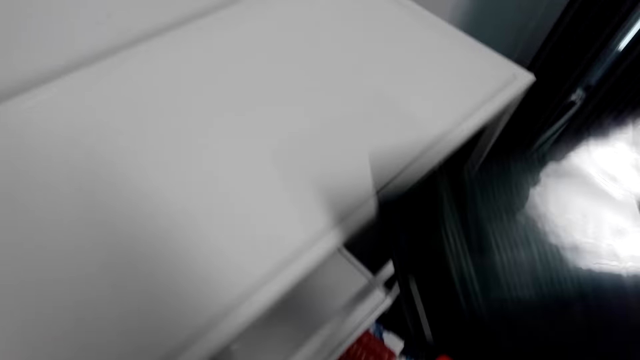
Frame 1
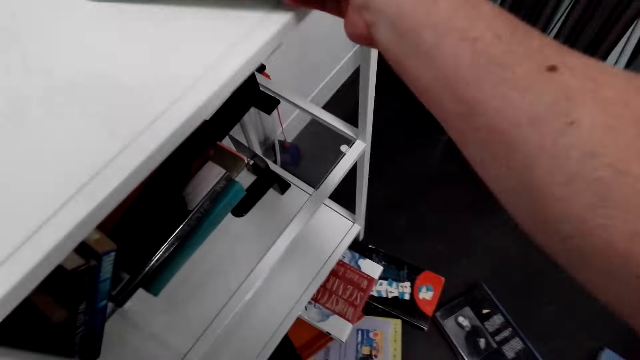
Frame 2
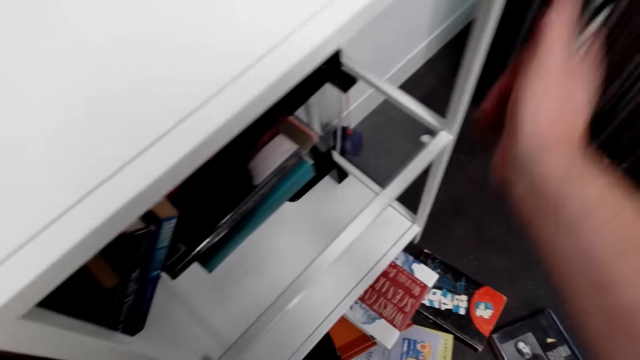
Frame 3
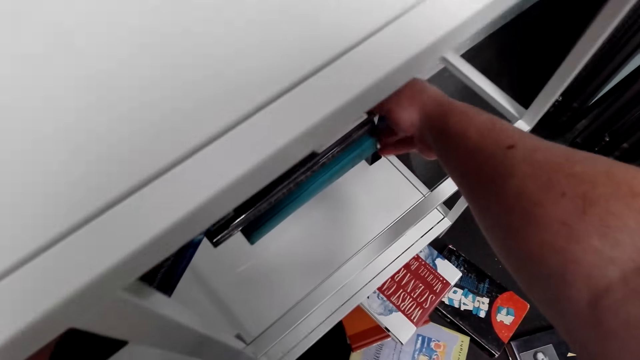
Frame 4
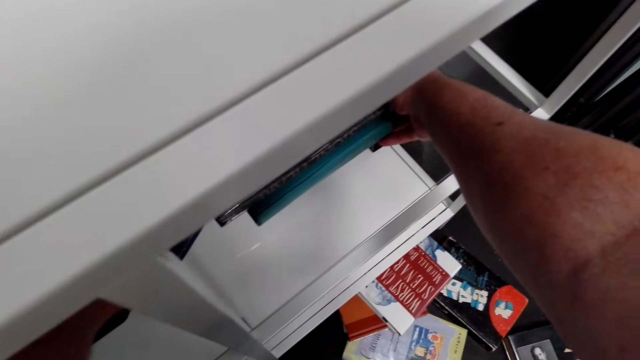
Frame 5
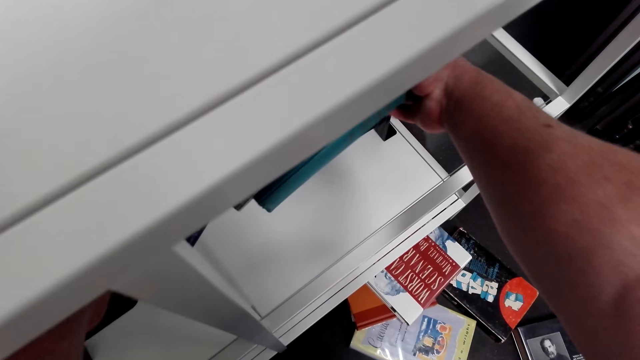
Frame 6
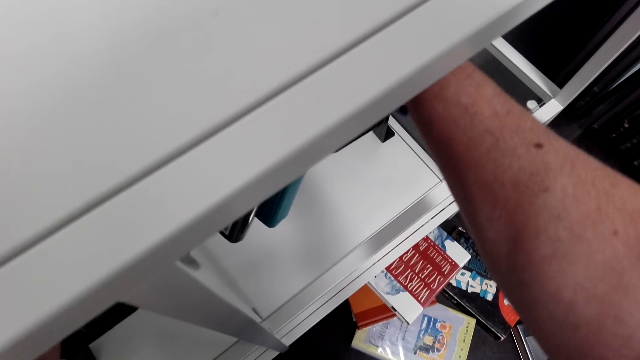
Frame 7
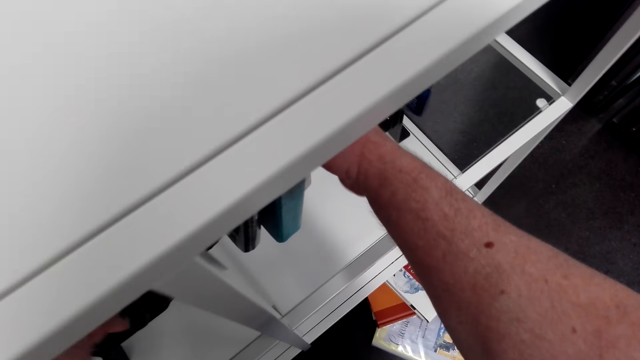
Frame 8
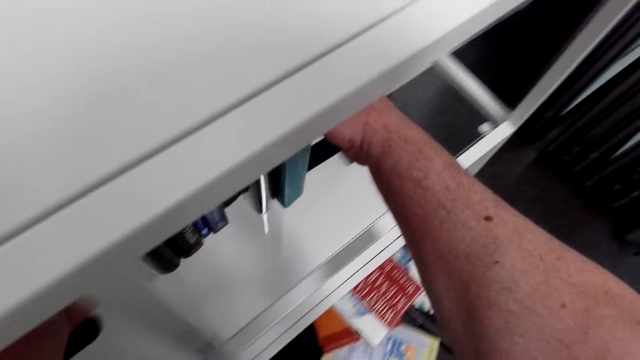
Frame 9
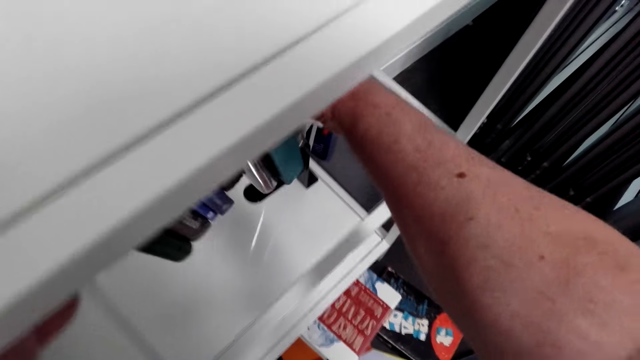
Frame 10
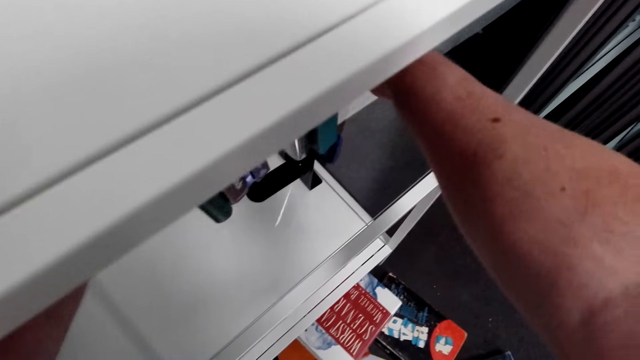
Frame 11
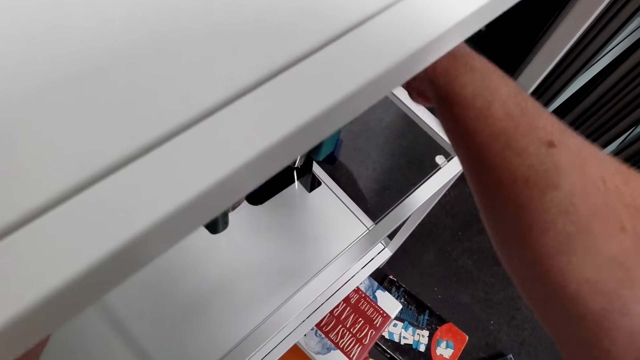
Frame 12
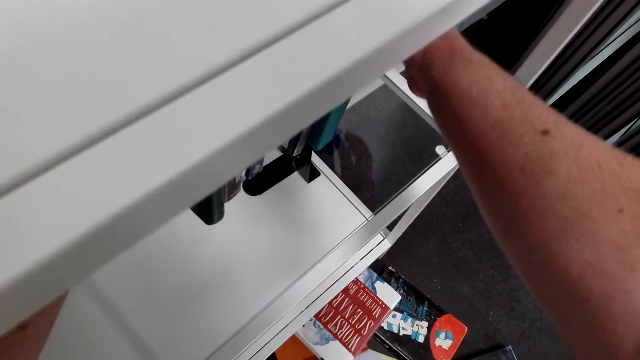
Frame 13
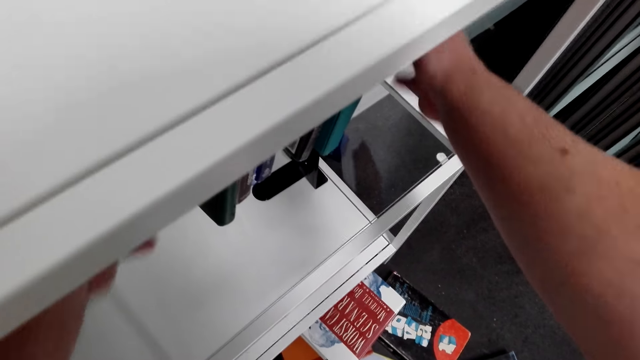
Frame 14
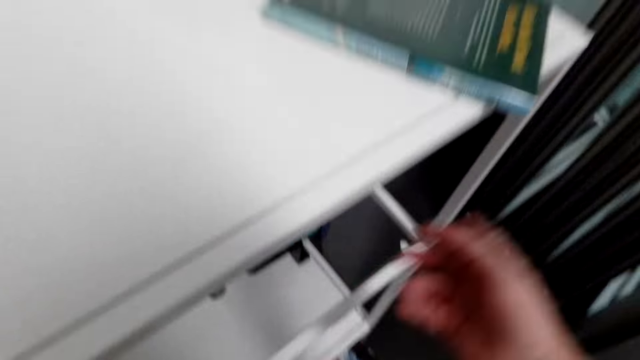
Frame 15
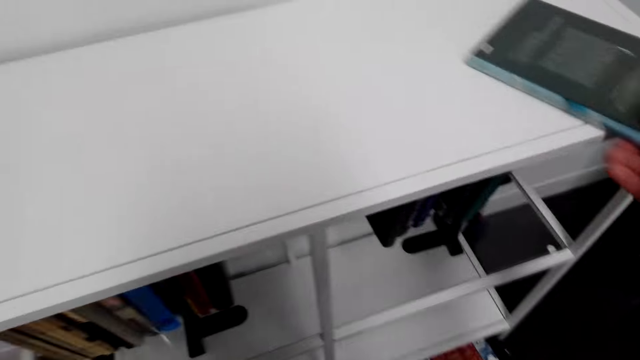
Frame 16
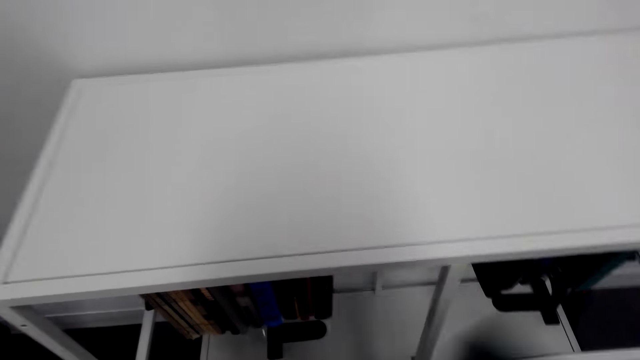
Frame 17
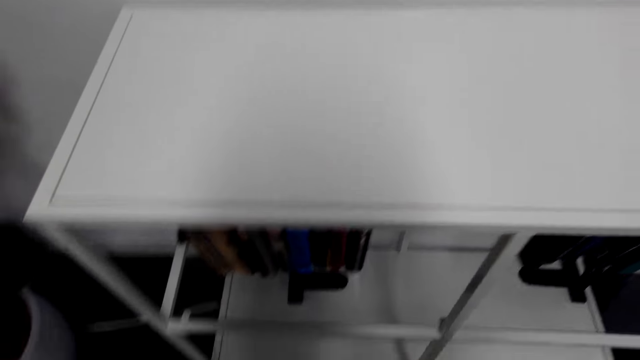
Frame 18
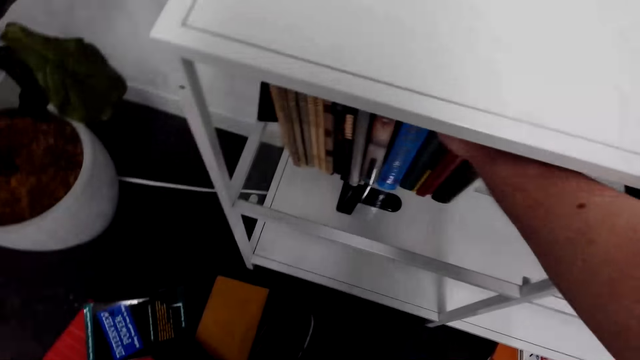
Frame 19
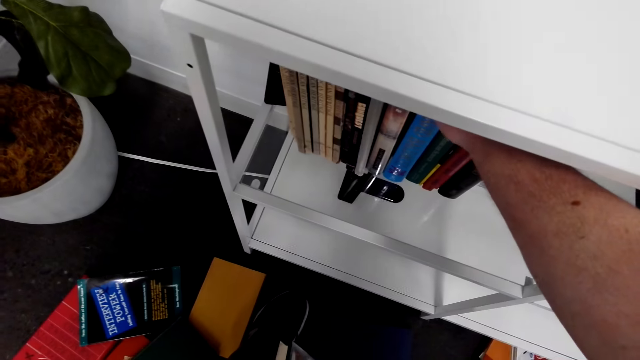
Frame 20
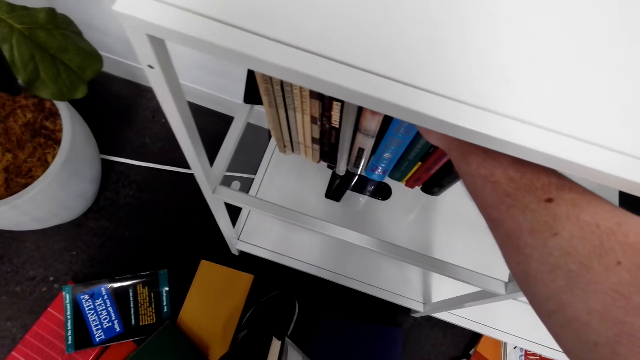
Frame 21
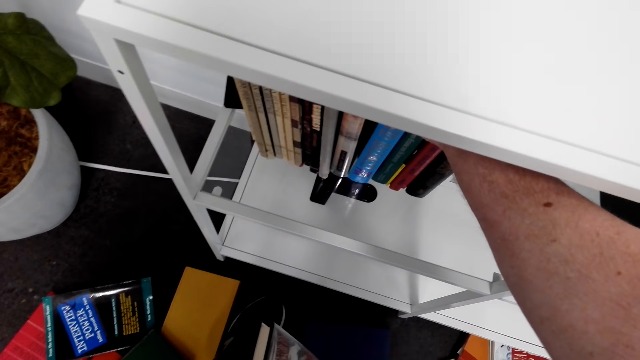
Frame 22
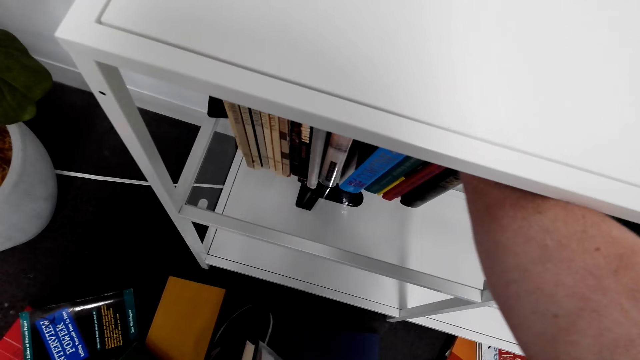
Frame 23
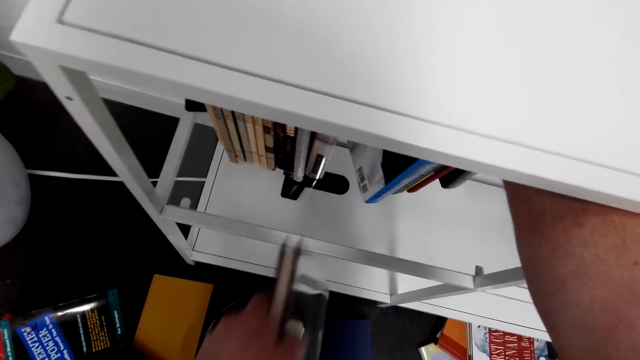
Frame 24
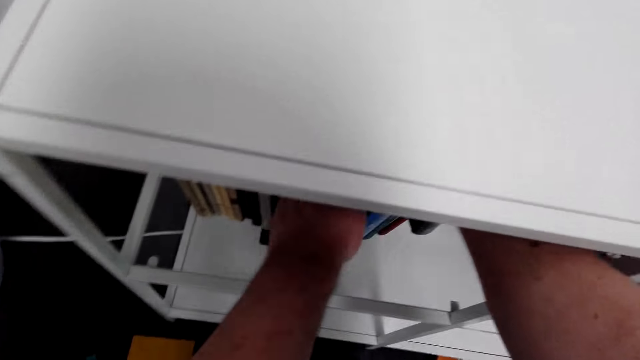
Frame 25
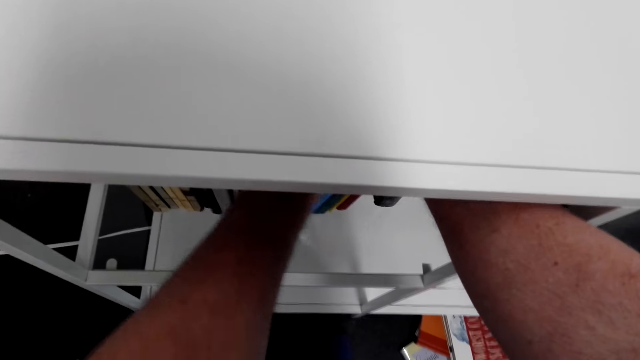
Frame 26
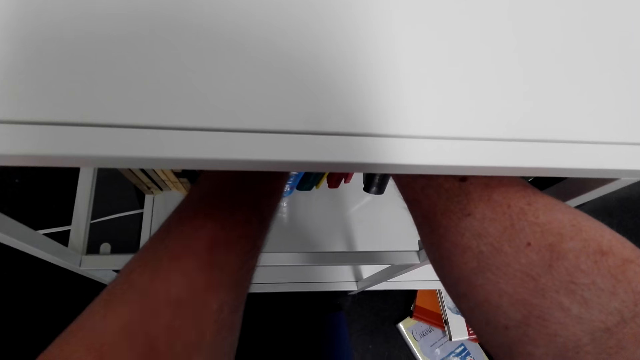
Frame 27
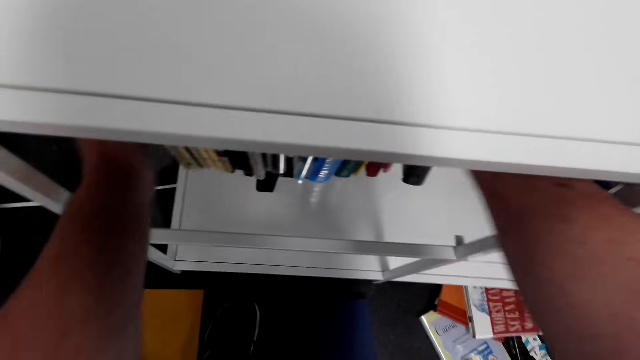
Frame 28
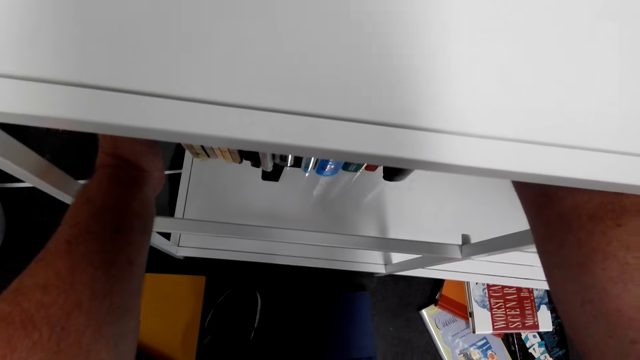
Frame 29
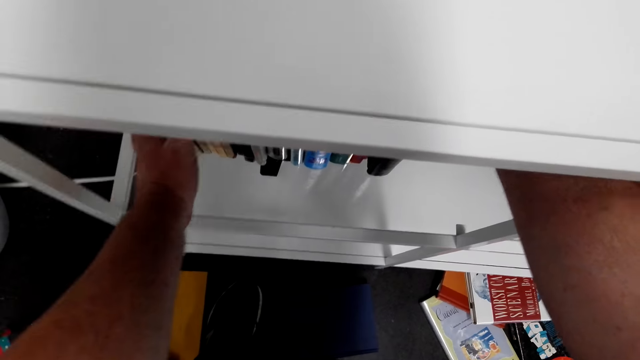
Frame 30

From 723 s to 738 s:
The camera wearer puts a book on the shelf. They arrange the book on the shelf. They squeeze books from the shelf. They pick a book on the shelf. They squeeze books from the shelf. They put the book on the shelf. They arrange the book on the shelf.

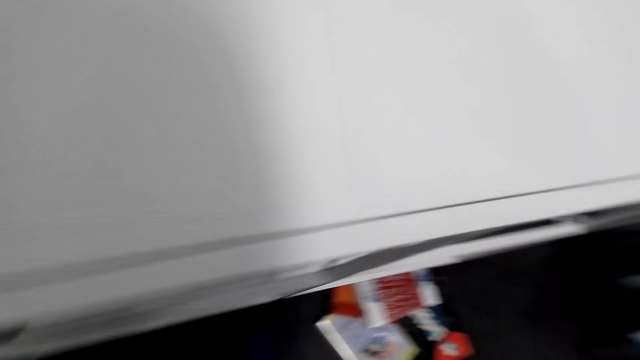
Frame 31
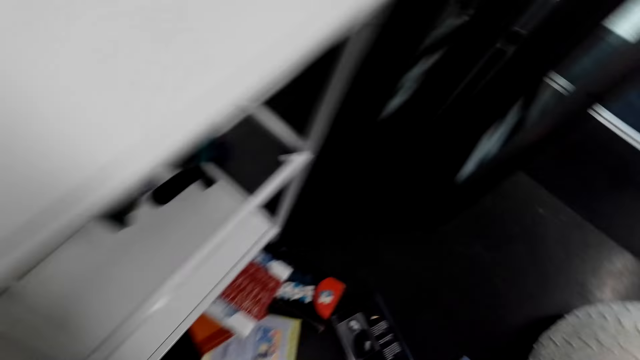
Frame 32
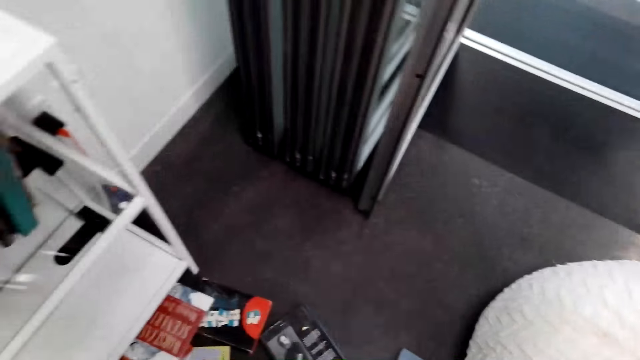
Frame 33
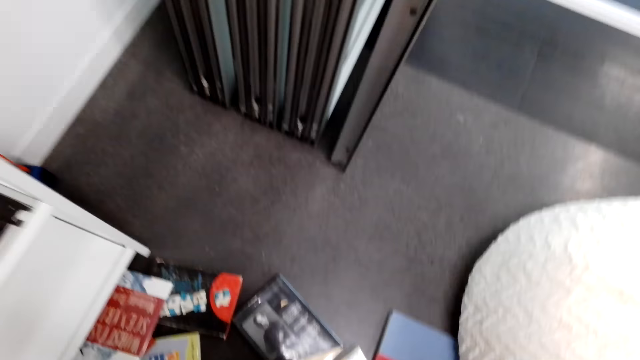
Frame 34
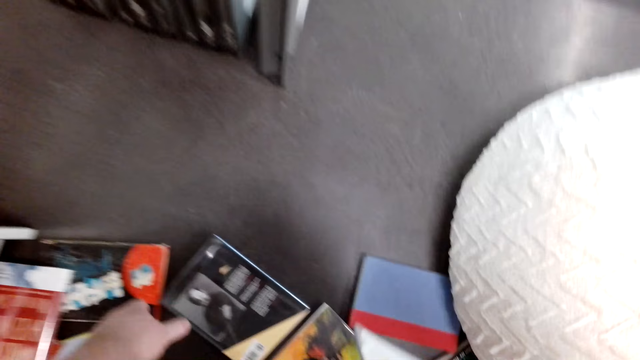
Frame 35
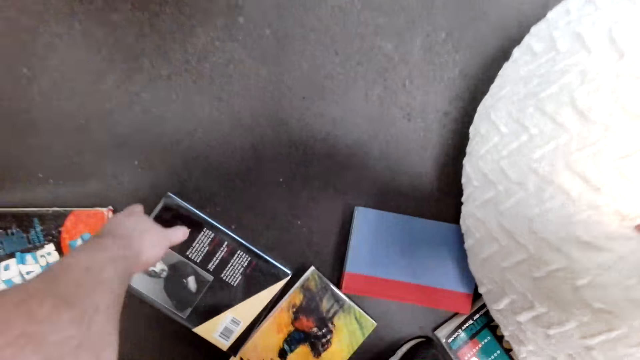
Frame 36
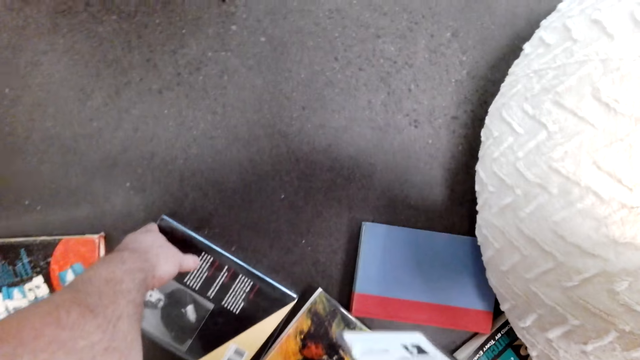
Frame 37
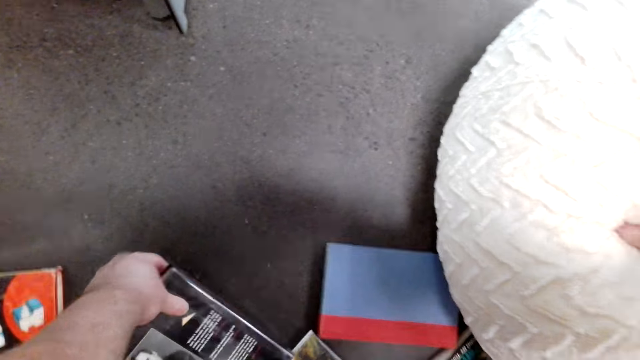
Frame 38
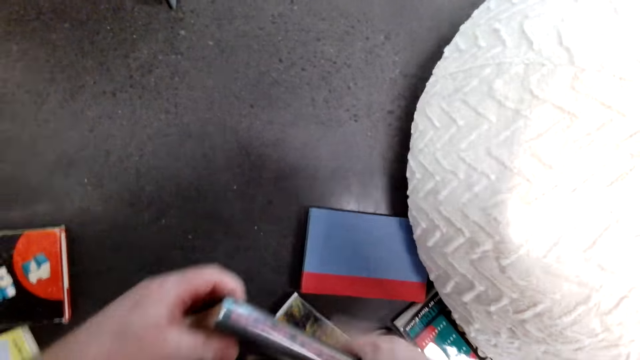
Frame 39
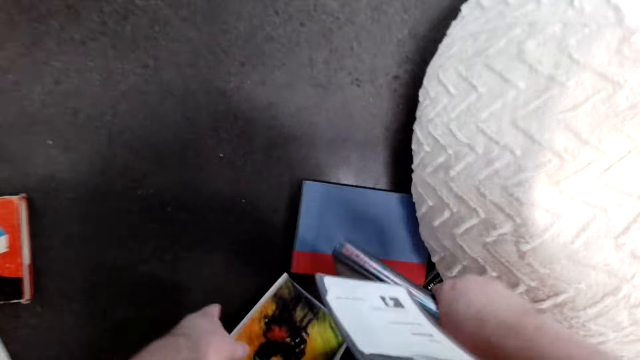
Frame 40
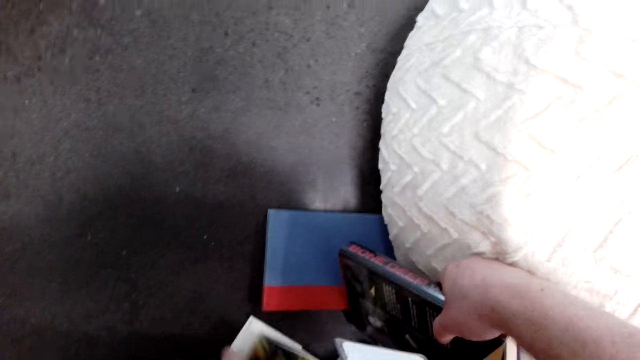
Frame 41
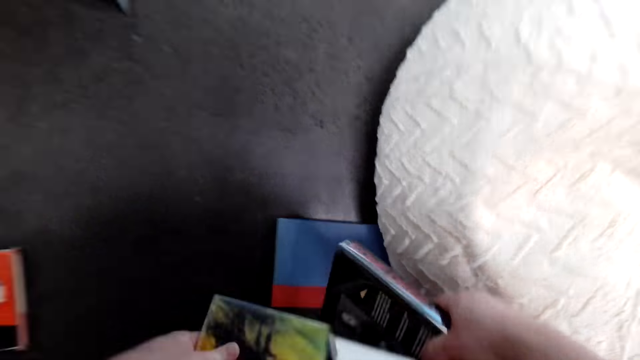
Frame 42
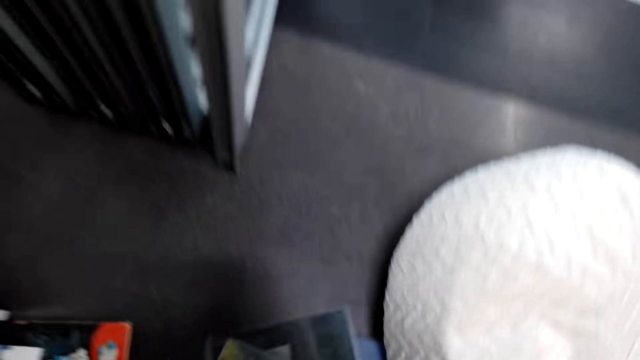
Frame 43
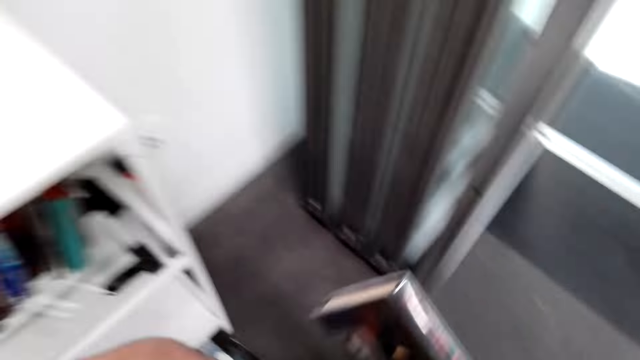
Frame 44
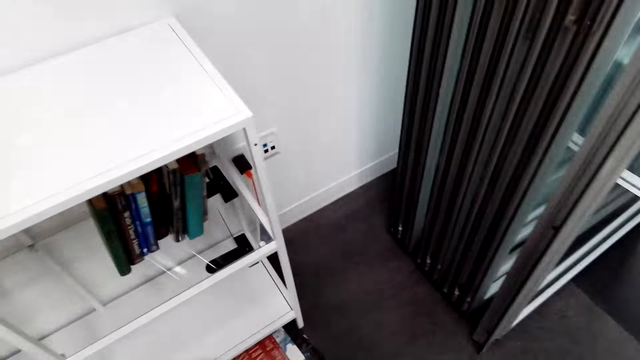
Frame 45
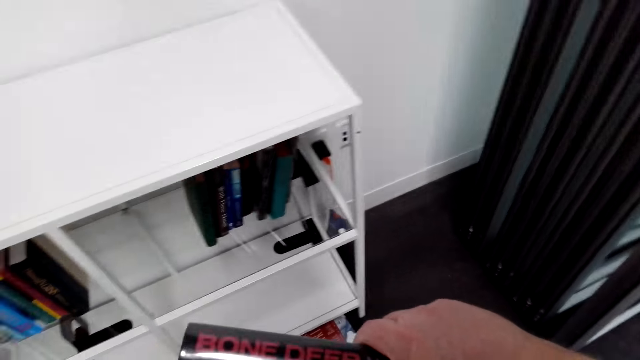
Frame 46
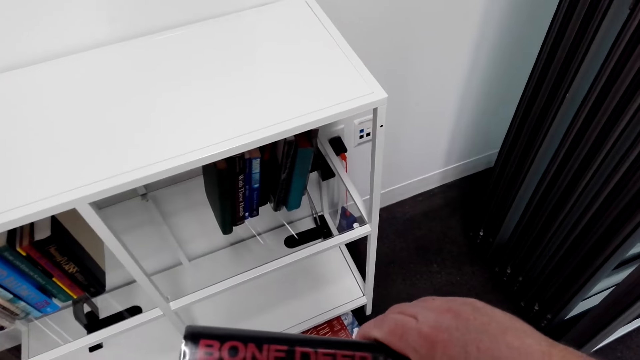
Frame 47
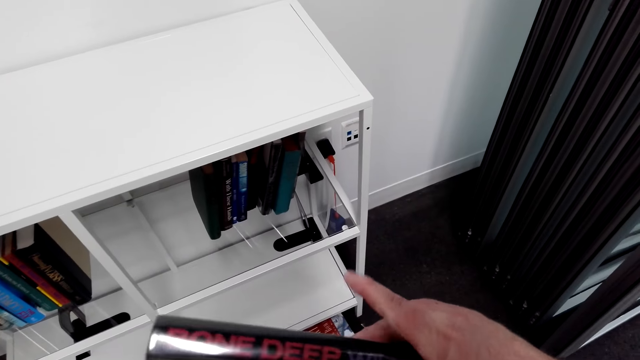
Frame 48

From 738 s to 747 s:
The camera wearer picks books on the floor.
